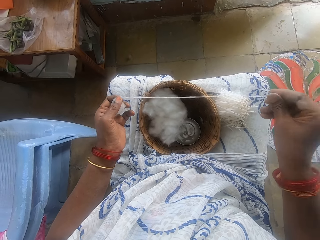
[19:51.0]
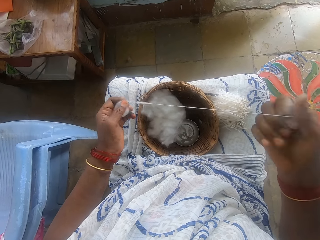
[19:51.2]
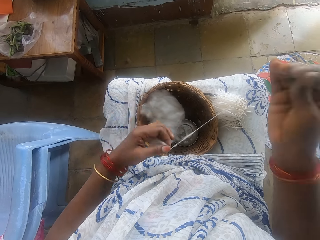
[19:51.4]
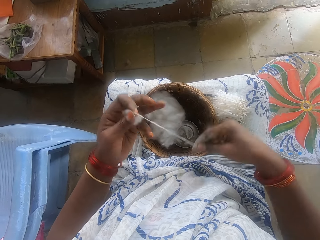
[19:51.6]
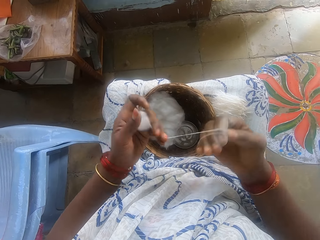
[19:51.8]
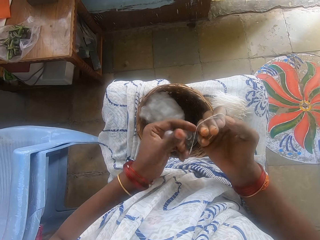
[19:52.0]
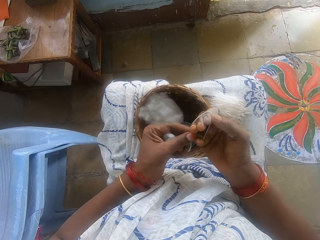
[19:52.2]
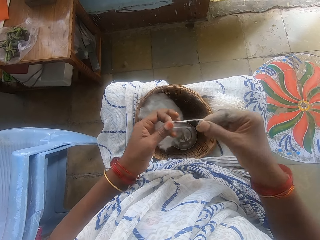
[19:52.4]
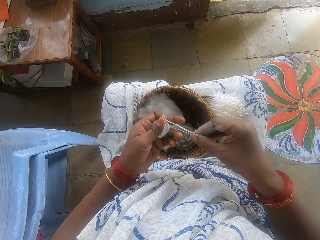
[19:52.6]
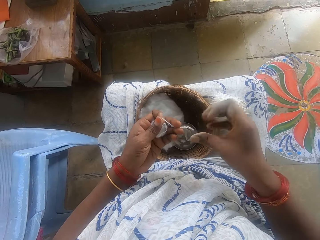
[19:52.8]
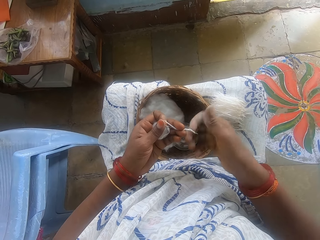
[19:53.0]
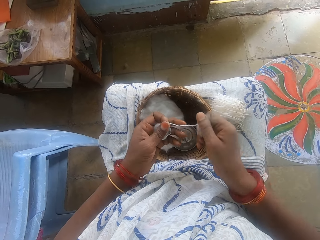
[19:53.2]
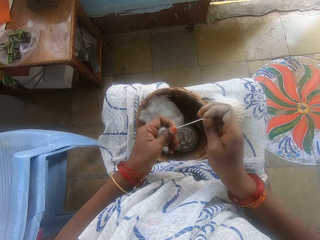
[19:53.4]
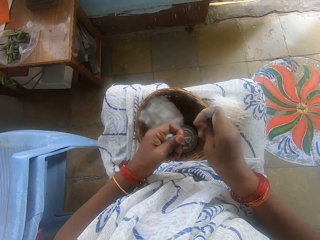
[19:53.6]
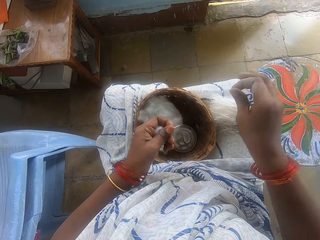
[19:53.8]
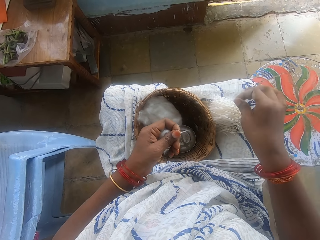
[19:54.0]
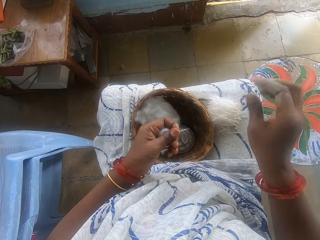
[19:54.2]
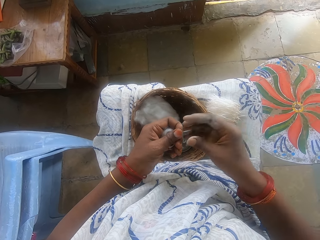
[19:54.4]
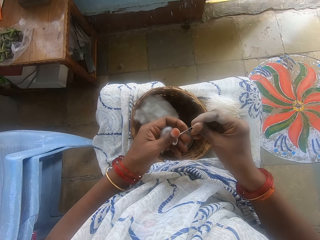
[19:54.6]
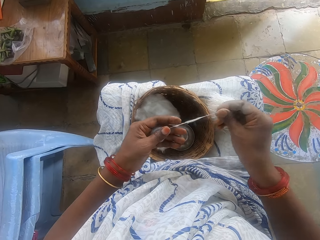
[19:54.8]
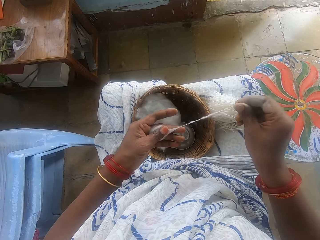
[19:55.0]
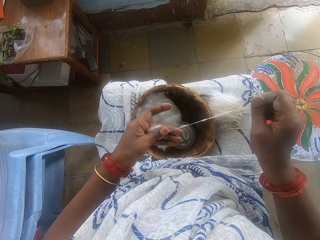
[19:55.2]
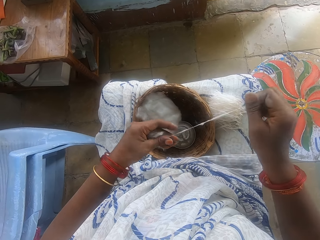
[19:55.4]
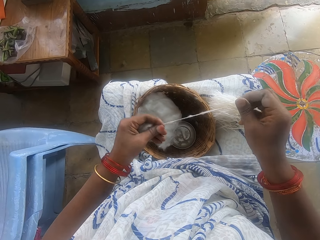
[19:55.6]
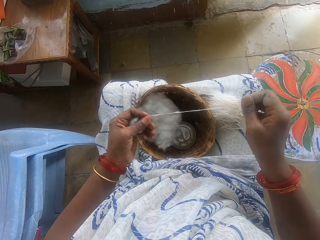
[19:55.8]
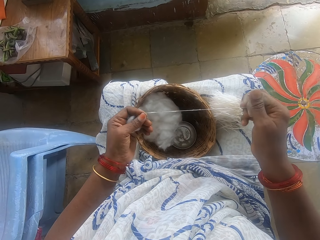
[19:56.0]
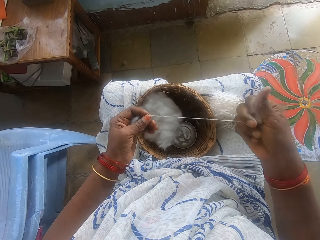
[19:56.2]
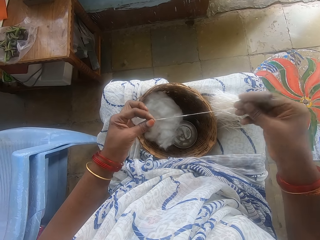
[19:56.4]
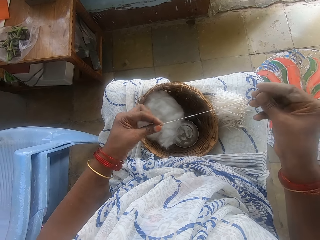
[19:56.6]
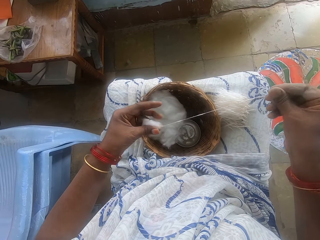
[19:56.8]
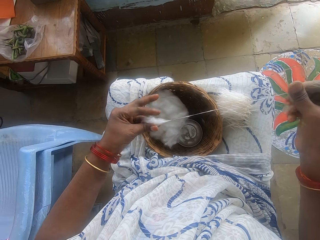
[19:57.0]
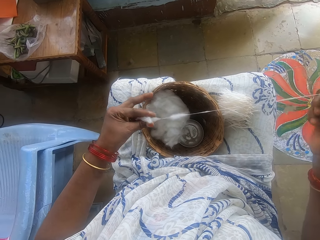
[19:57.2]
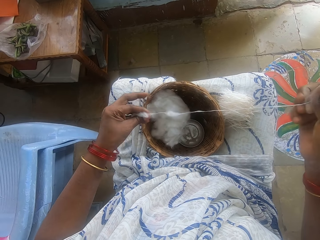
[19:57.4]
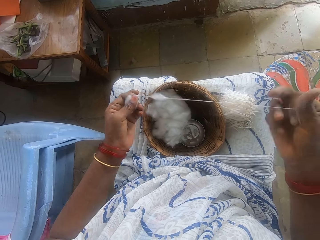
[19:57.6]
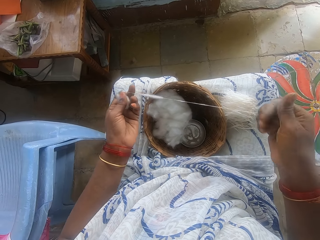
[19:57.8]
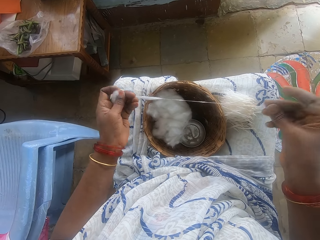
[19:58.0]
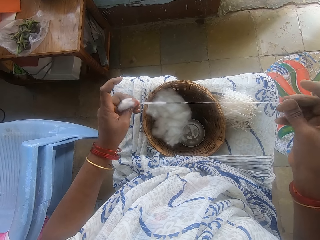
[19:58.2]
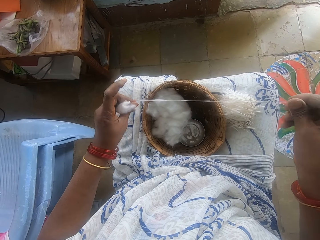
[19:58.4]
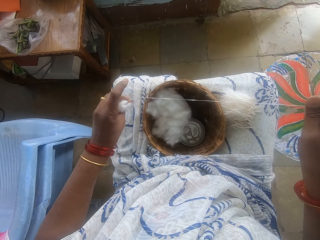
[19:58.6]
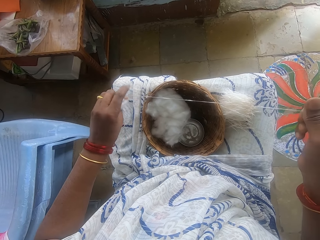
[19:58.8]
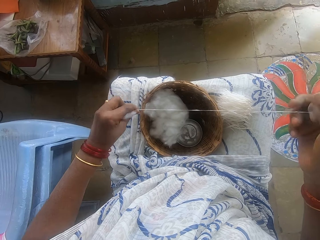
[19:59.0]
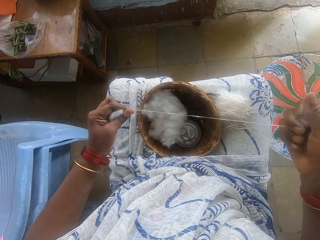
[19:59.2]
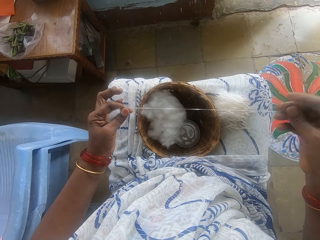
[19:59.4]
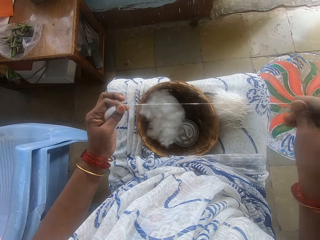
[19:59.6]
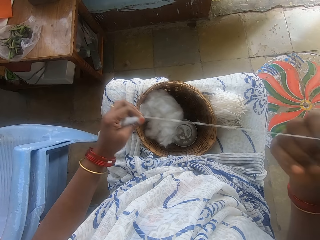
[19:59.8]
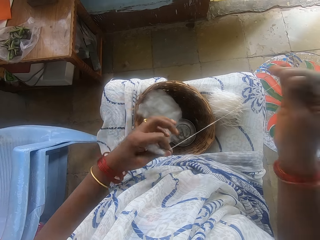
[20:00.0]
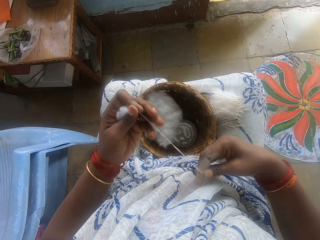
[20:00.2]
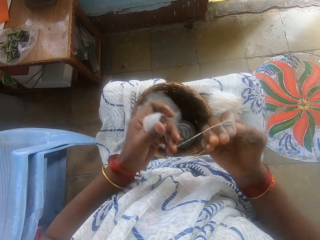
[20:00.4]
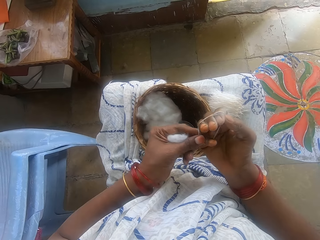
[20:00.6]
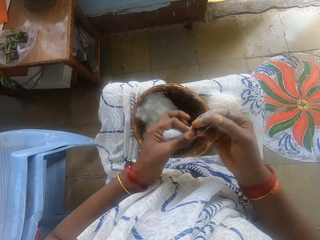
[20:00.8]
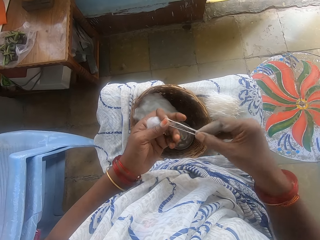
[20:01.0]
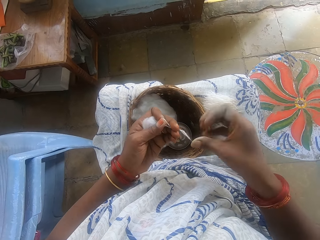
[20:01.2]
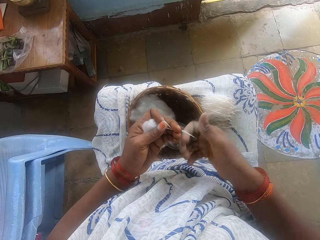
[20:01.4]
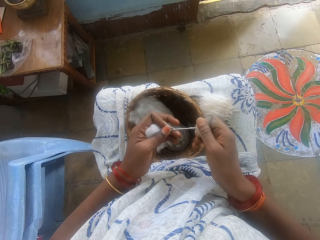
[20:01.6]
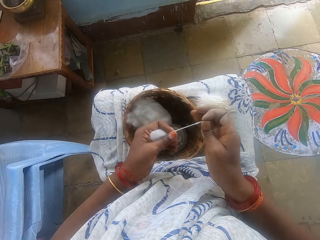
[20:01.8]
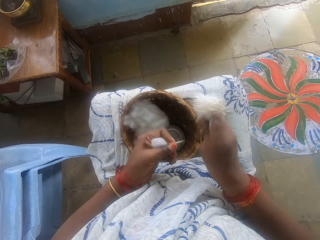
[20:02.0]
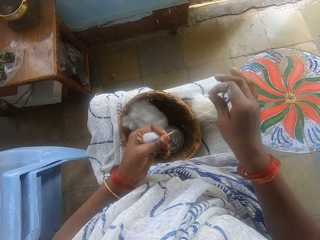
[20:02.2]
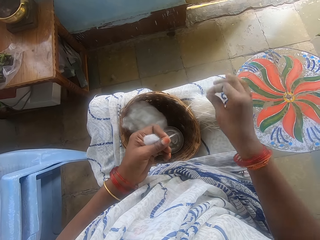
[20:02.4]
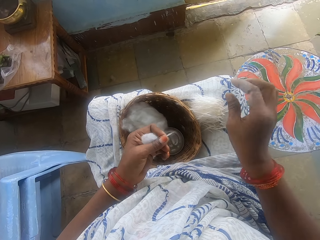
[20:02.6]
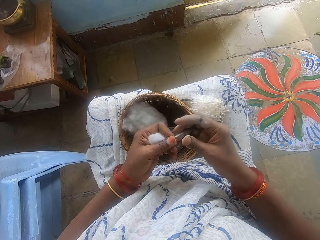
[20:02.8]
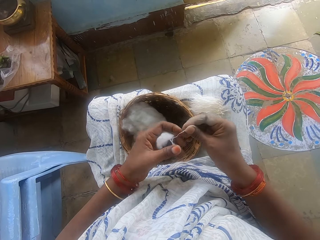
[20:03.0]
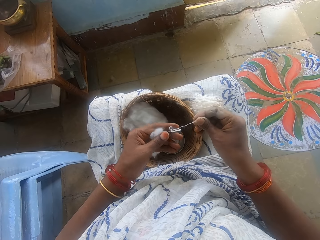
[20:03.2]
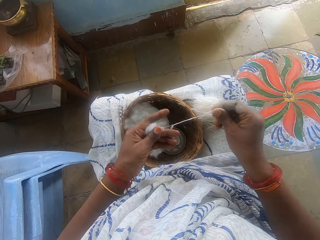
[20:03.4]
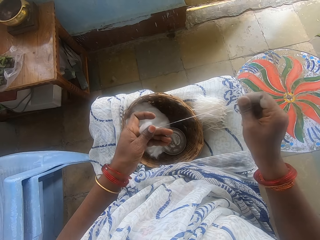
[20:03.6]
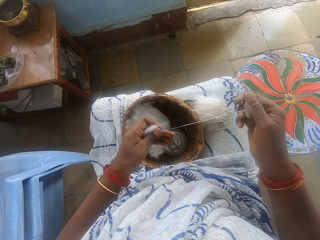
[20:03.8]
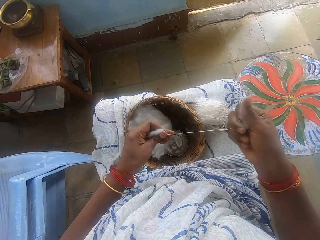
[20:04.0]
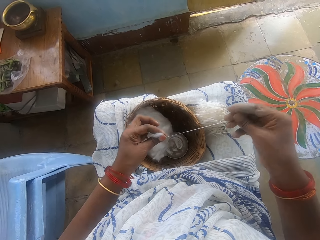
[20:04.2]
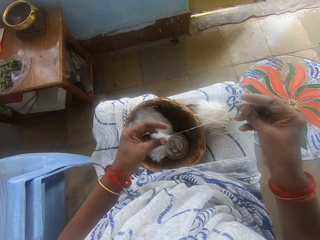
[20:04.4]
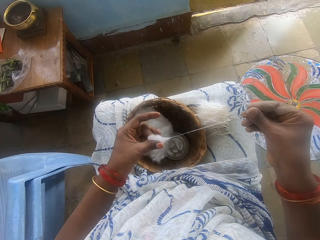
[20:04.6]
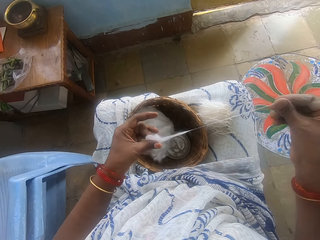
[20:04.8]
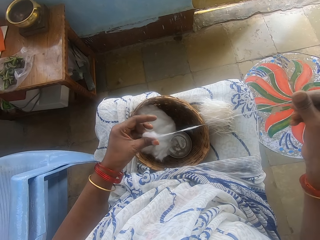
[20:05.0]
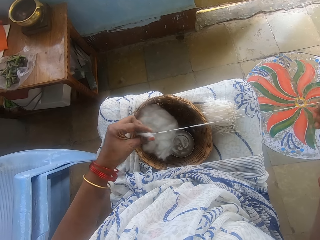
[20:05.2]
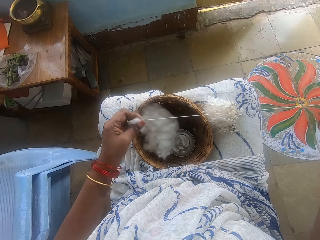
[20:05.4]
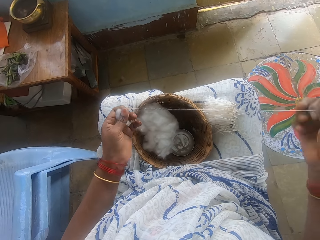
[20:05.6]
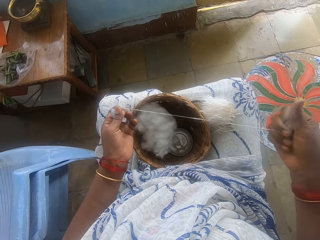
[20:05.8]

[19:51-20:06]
The camera wearer wraps the strip of cotton wool or cotton string around her right hand with her left hand. She pulls the cotton string from her hand and rolls the cotton string. She cuts the strip with her right hand. She places the cut strip on her leg with her right hand. She pulls the cotton string. She pulls out the ball of cotton wool with both hands. She holds the cotton with both hands. She wraps the strip of cotton wool around her right hand with her left hand. She pulls the cotton string from her hand and rolls the cotton string. She cuts the strip with her right hand. She places the cut strip on her leg with her right hand. She pulls the cotton string. She pulls out the ball of cotton wool with both hands.

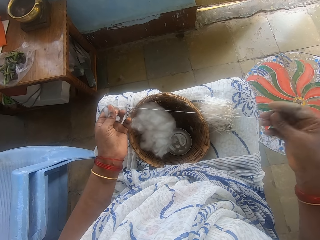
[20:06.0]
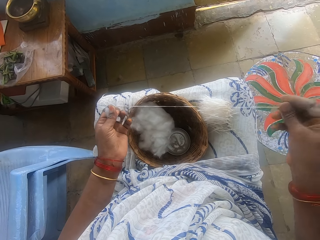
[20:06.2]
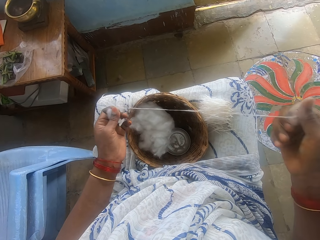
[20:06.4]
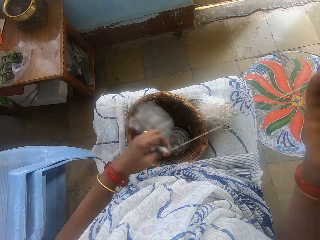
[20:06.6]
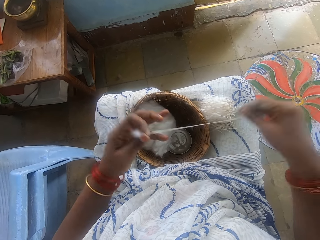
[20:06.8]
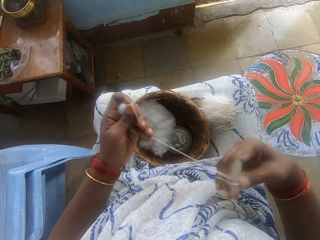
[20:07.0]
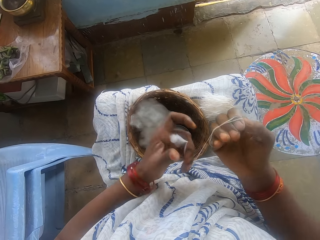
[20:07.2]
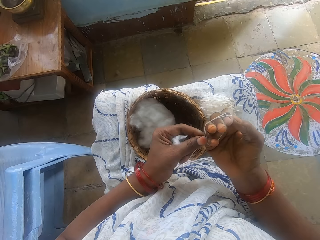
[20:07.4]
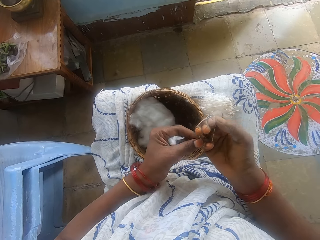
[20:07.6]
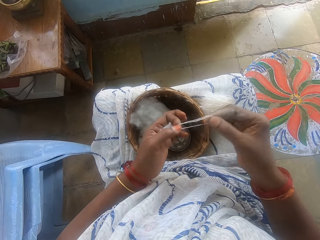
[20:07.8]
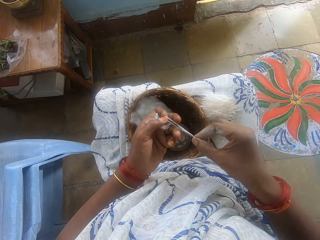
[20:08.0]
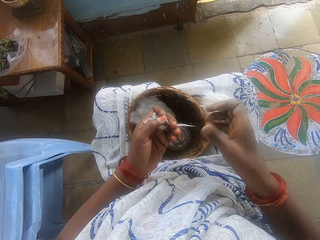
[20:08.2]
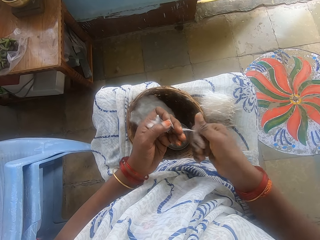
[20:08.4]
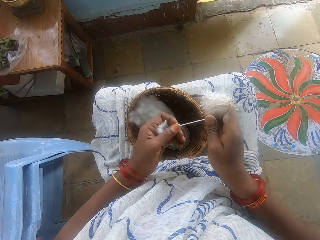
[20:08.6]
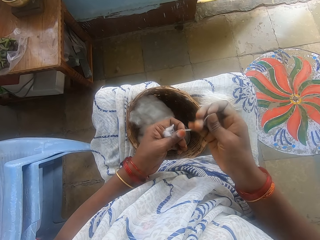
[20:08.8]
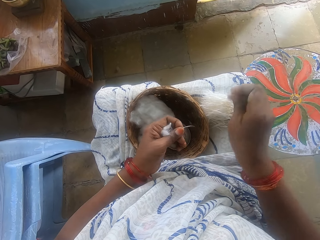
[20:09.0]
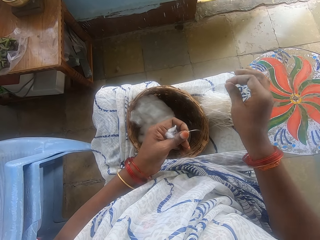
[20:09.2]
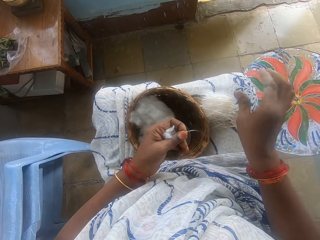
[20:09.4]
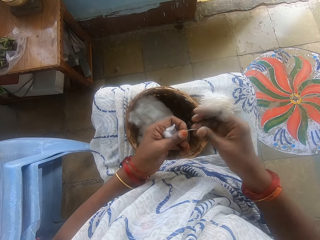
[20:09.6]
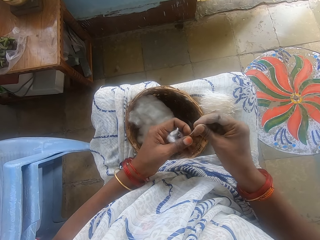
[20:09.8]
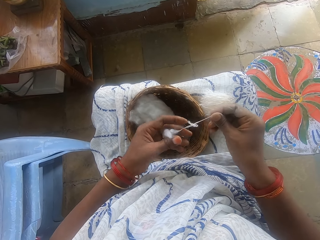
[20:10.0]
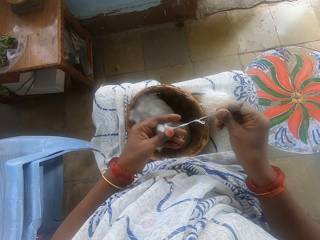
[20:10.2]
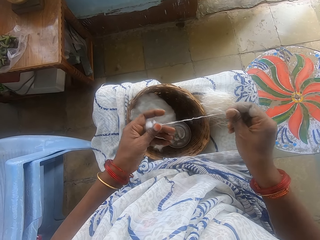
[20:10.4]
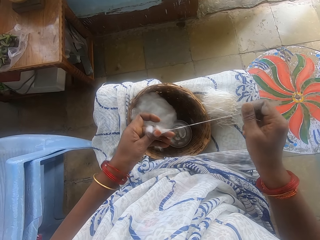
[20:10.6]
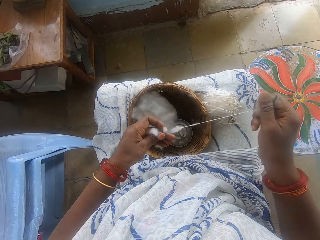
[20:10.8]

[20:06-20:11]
The camera wearer wraps the strip of cotton wool or cotton string around her right hand with her left hand. She pulls the cotton string from her hand and rolls the cotton string. She cuts the strip with her right hand. She places the cut strip on her leg with her right hand. She pulls the cotton string.
